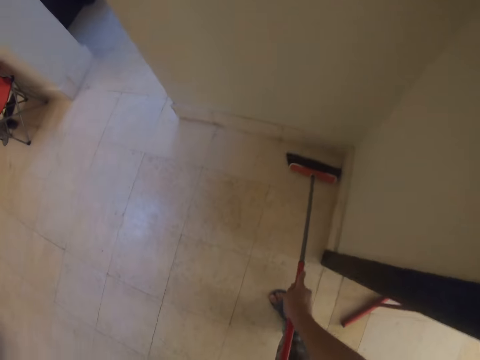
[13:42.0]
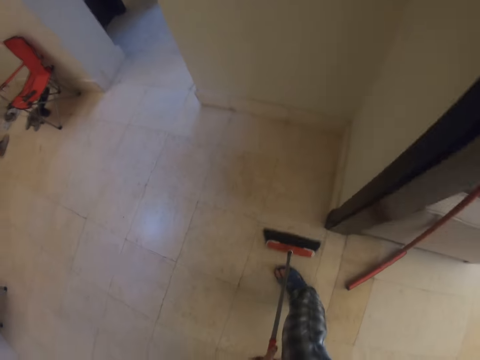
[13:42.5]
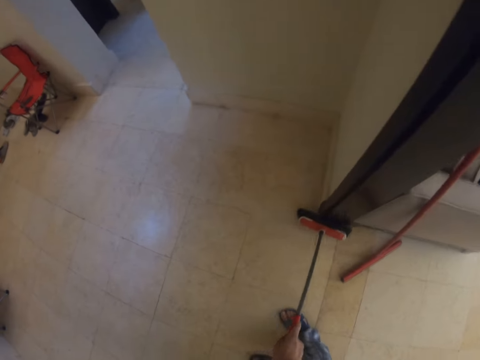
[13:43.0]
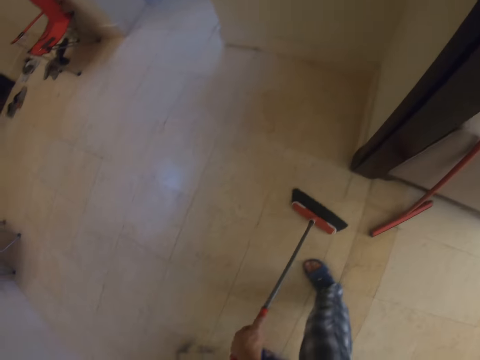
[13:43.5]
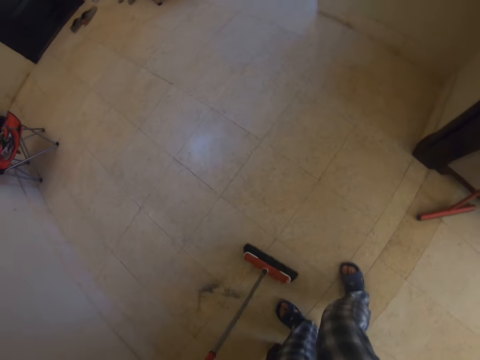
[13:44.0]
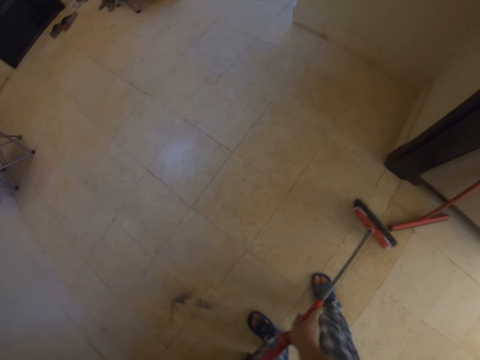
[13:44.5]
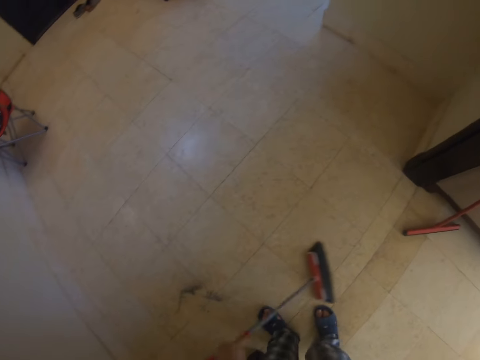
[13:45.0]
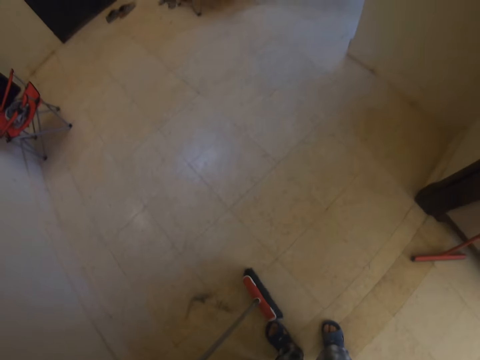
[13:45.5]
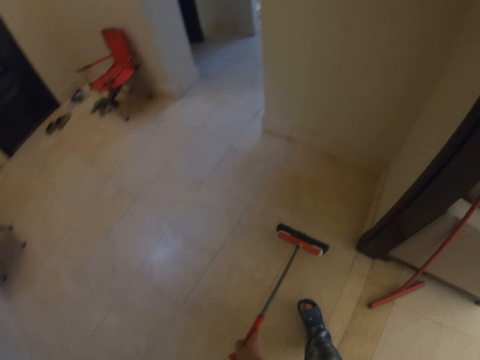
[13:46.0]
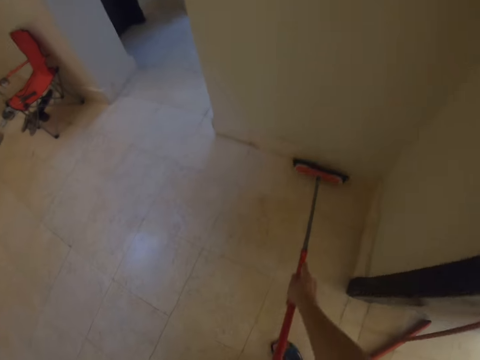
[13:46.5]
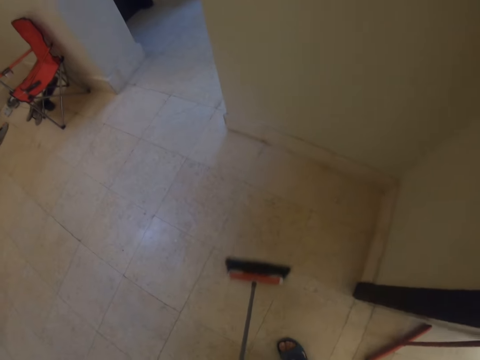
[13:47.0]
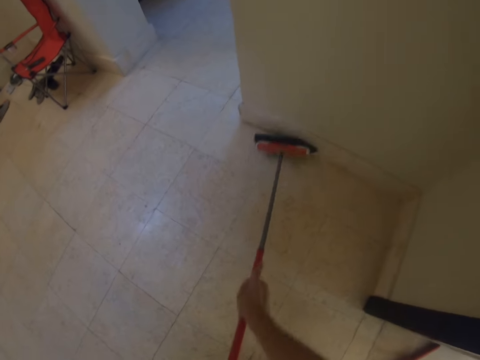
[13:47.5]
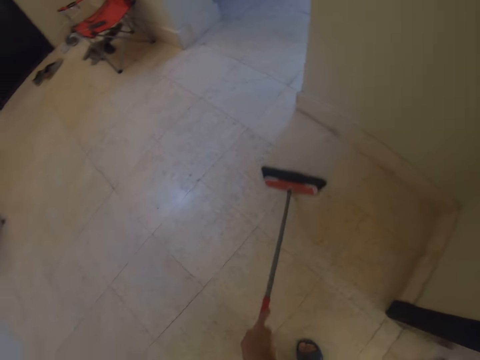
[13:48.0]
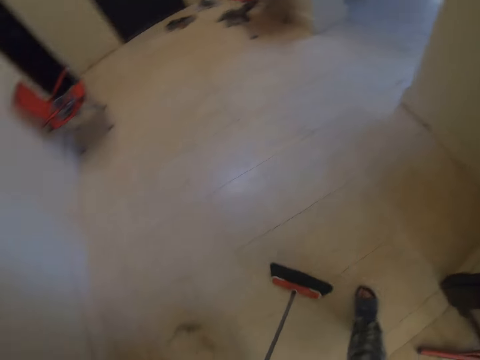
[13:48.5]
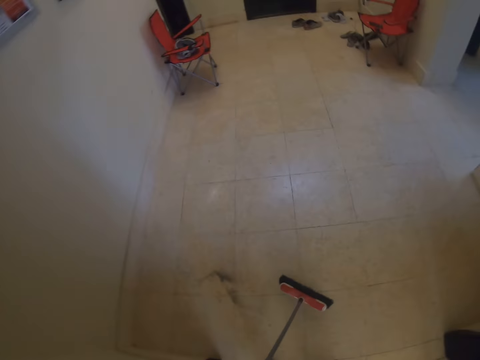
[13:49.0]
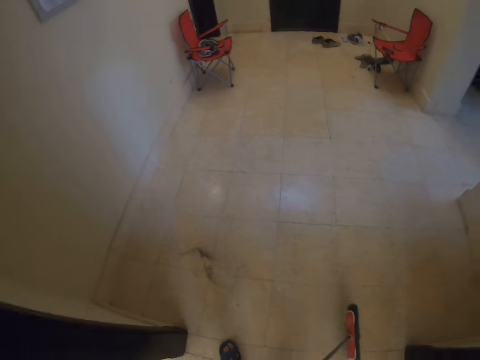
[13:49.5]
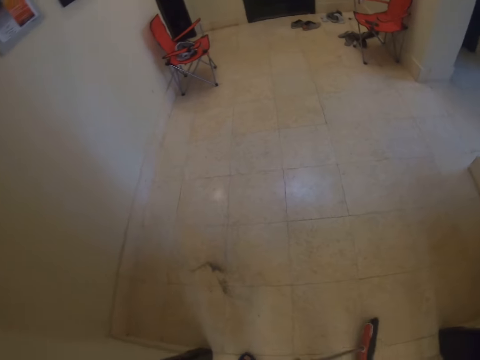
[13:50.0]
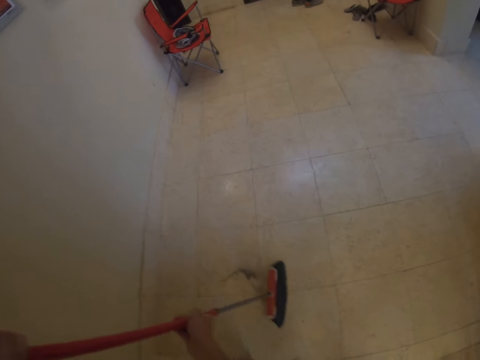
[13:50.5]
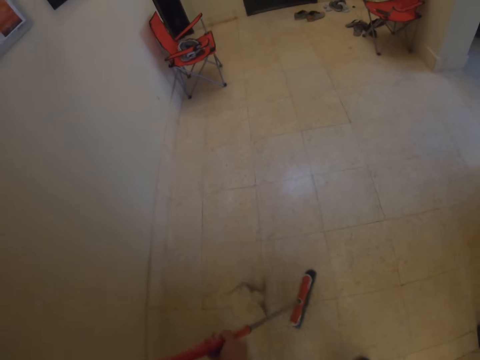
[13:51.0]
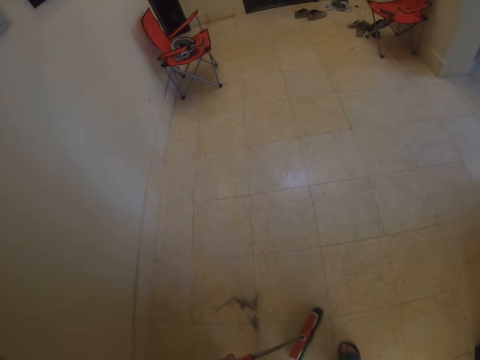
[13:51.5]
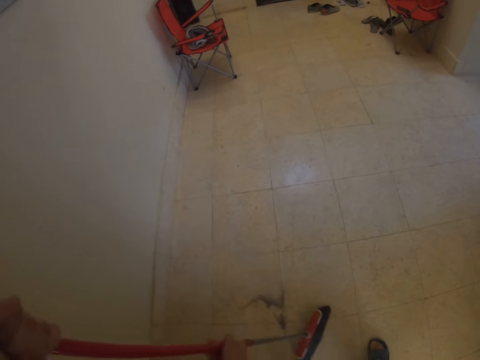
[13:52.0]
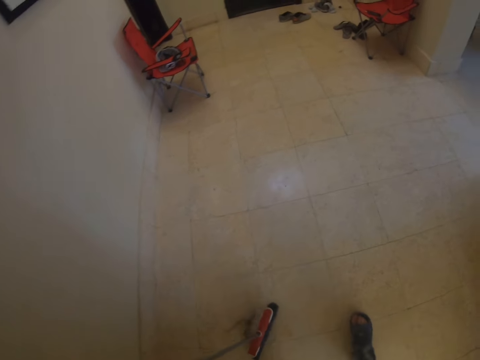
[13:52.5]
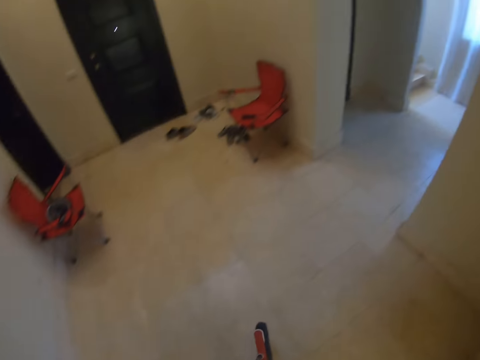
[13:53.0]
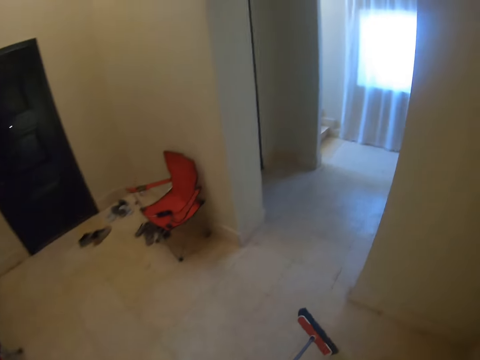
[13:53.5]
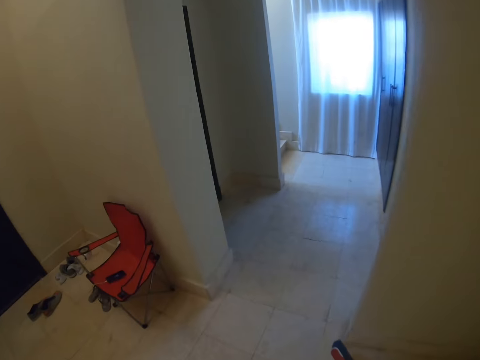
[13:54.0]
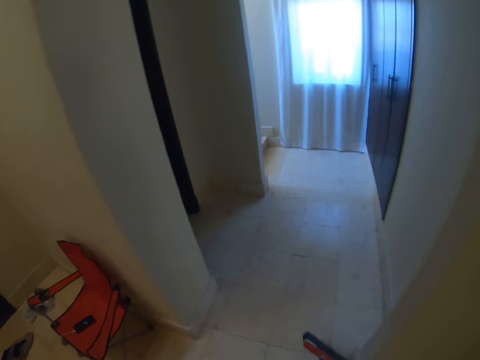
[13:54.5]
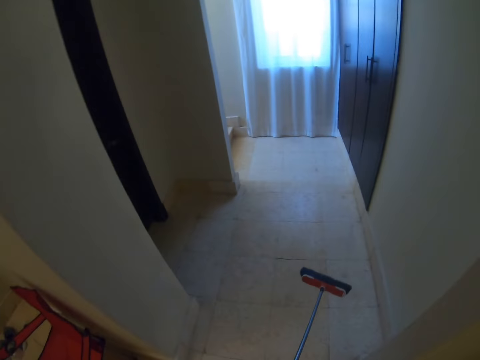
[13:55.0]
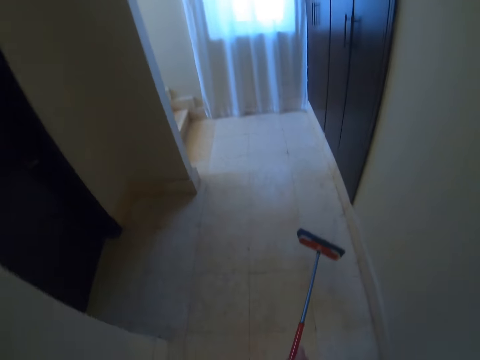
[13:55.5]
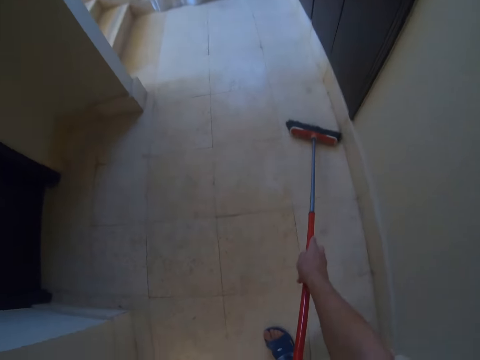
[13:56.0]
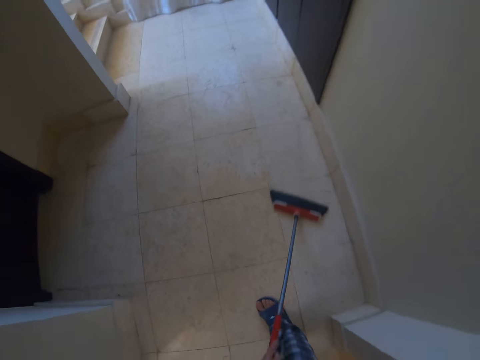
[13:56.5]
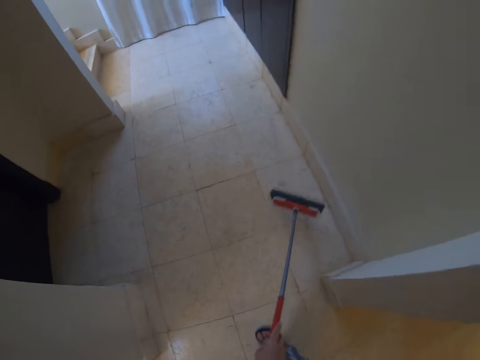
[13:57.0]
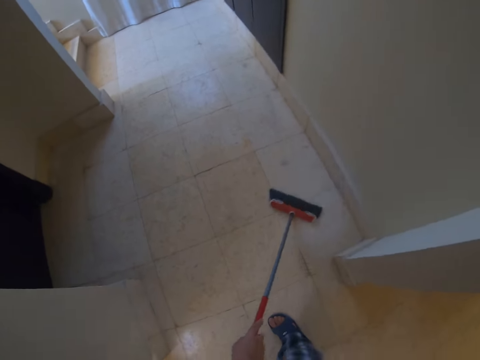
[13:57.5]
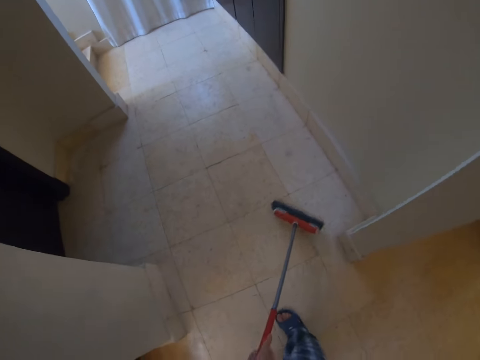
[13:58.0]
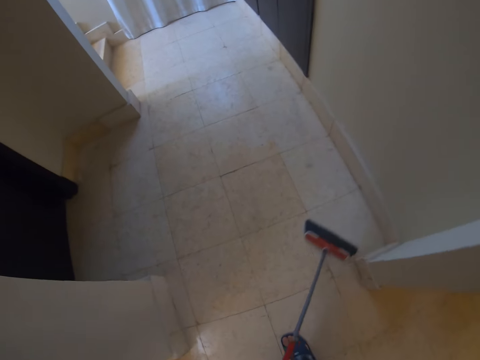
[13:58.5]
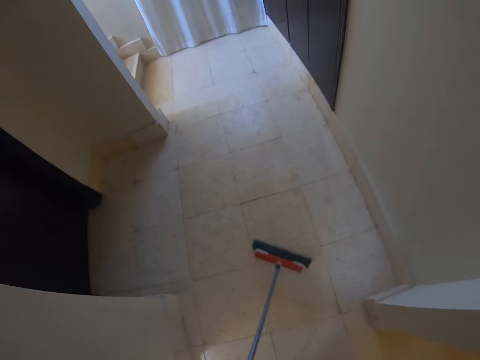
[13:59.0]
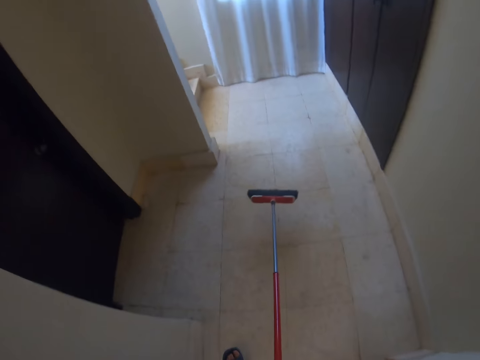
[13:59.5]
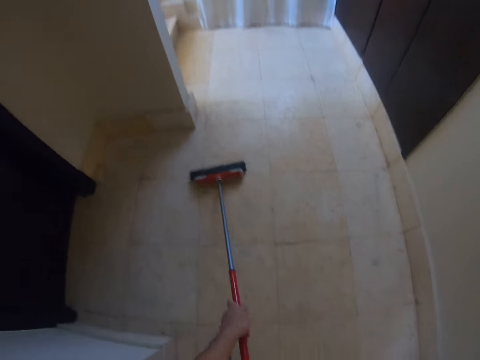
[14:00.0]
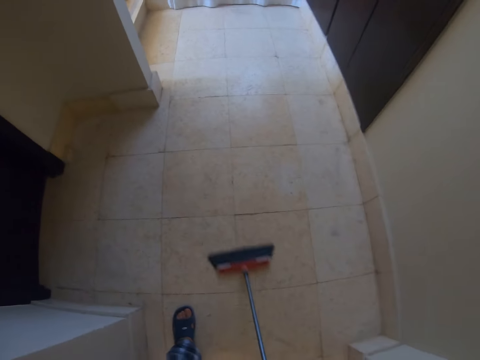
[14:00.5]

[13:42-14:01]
The camera wearer sweeps the floor with the floor brush. They turn to the side. They clean the floor with a dust mop. They walk around. They clean the floor with the dust mop.

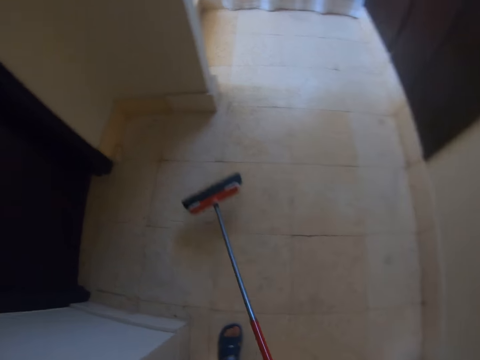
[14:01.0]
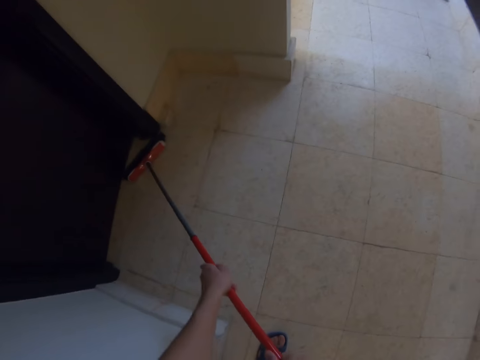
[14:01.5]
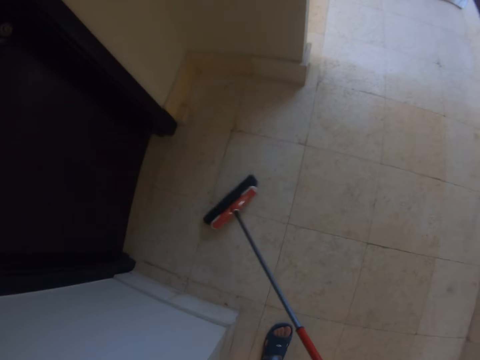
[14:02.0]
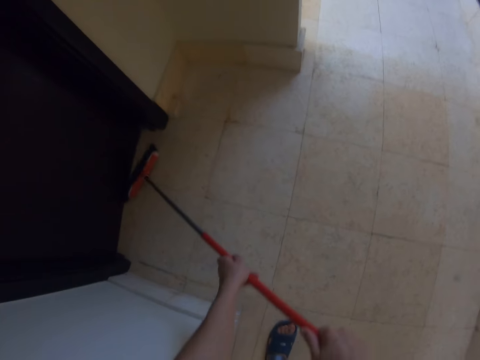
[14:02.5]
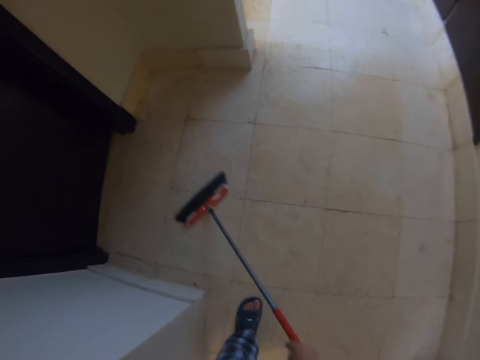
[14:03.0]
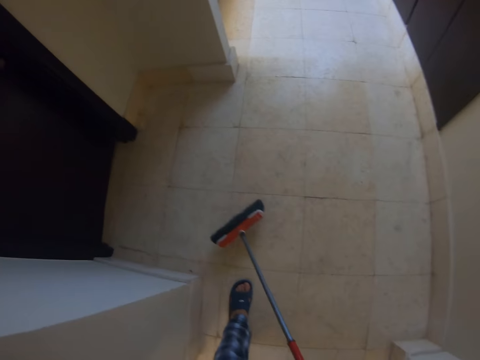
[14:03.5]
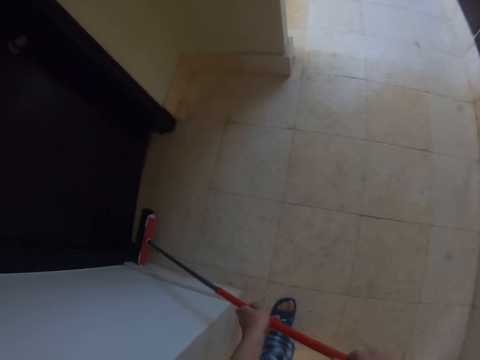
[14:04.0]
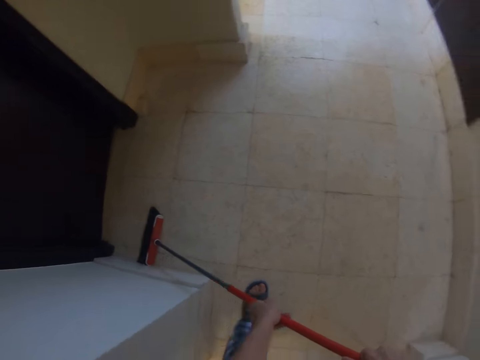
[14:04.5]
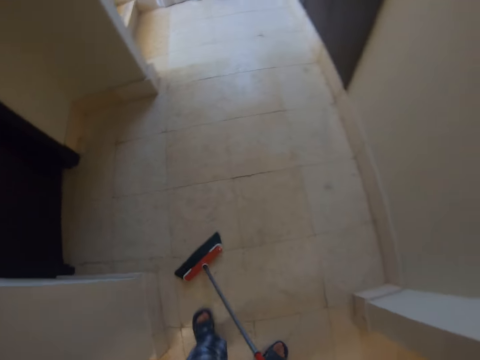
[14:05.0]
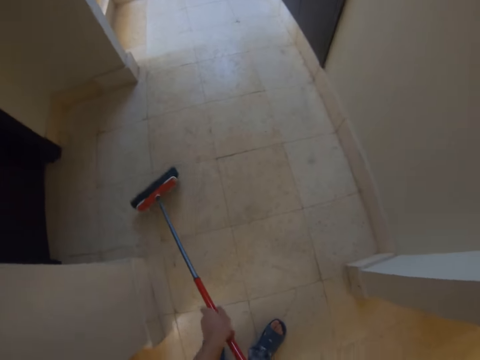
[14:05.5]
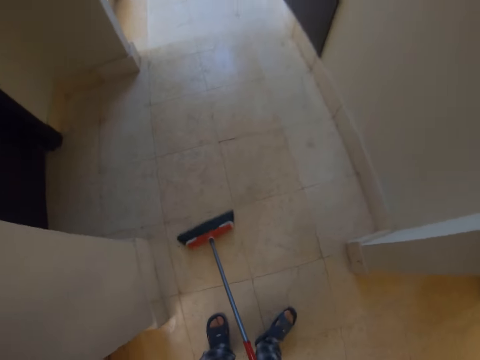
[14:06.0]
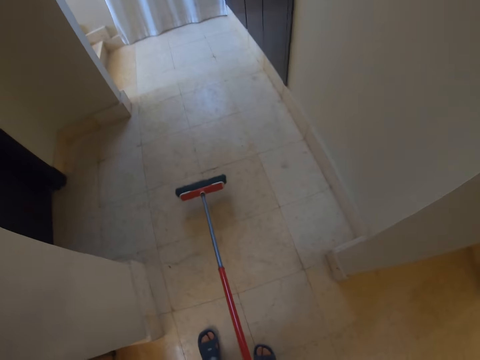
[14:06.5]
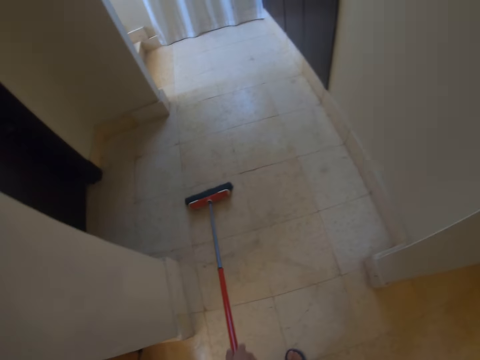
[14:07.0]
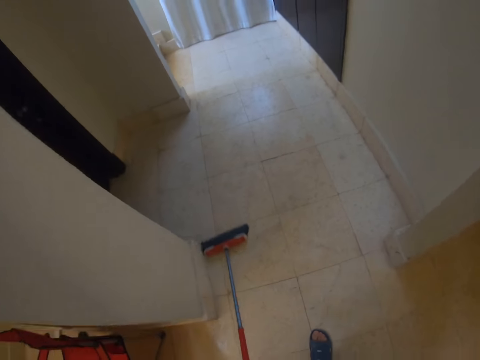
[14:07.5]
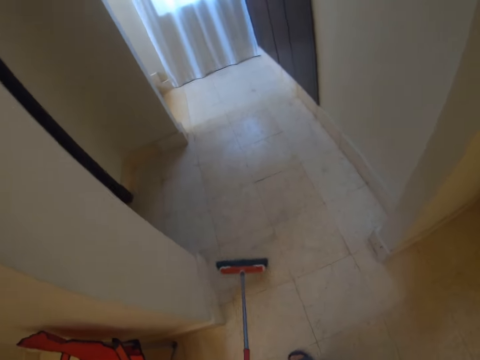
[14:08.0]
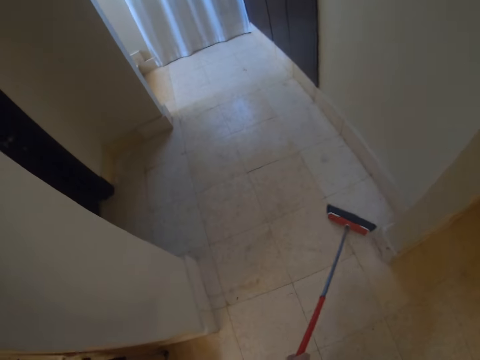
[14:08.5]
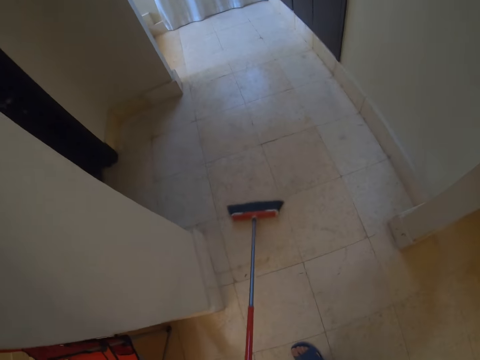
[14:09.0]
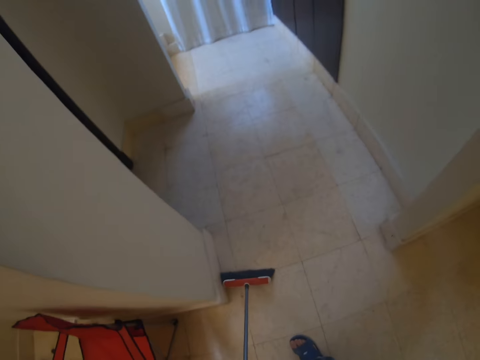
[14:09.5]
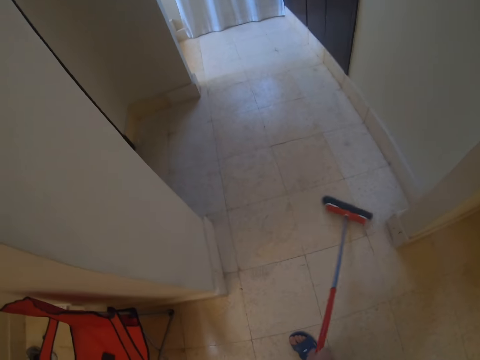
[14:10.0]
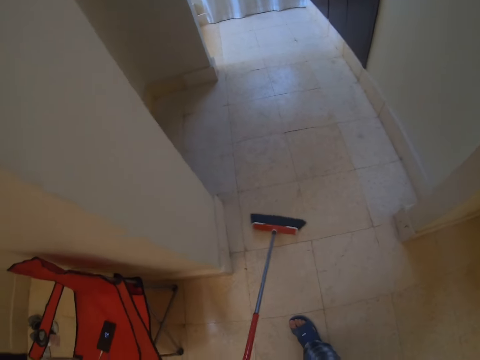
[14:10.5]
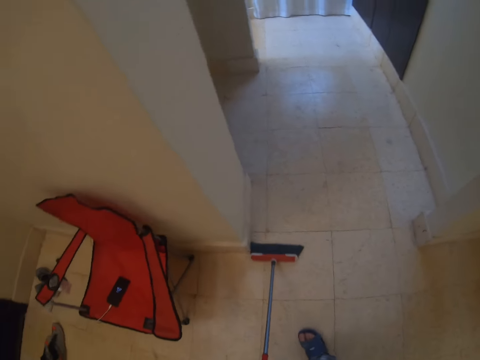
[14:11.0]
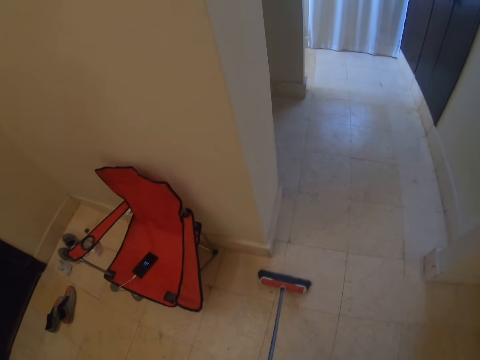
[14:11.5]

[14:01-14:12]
The camera wearer turns to the side. They clean the floor with a dust mop.
